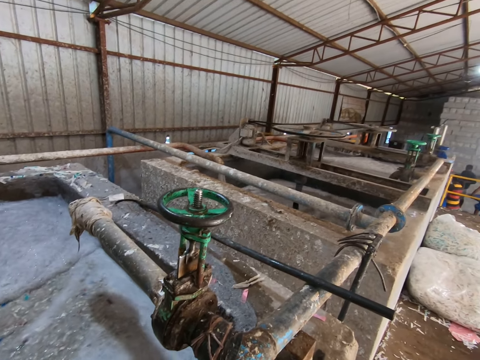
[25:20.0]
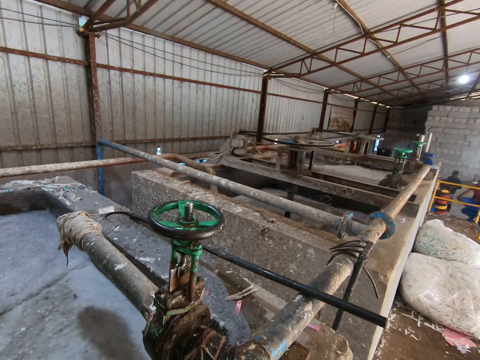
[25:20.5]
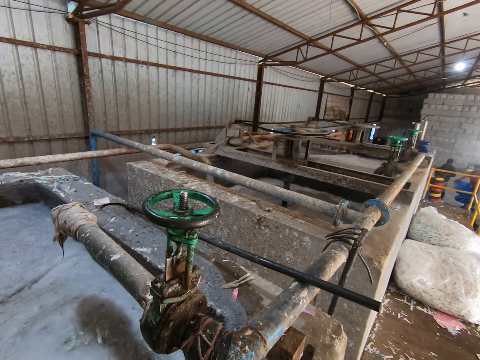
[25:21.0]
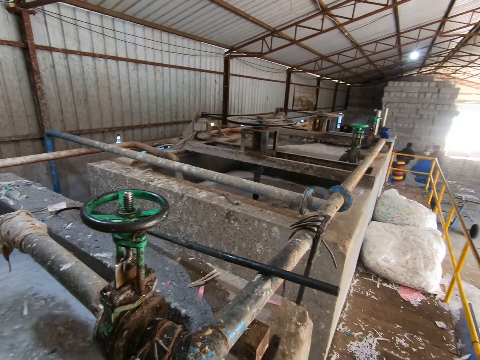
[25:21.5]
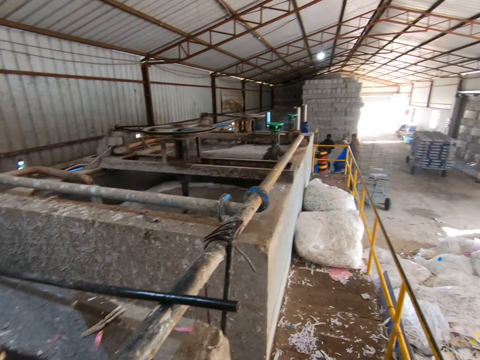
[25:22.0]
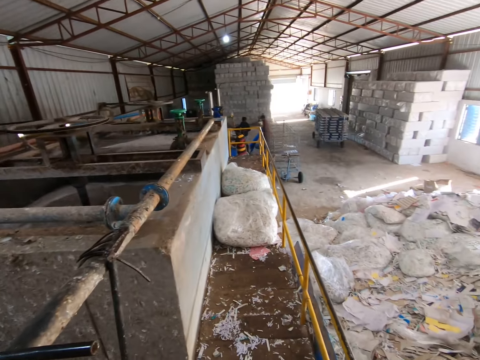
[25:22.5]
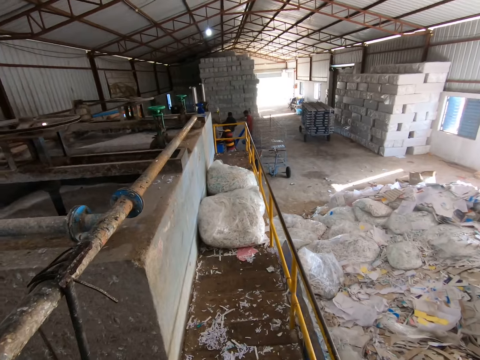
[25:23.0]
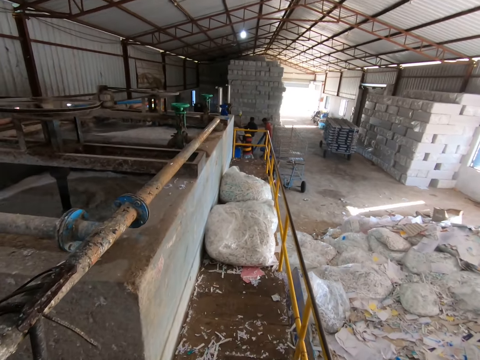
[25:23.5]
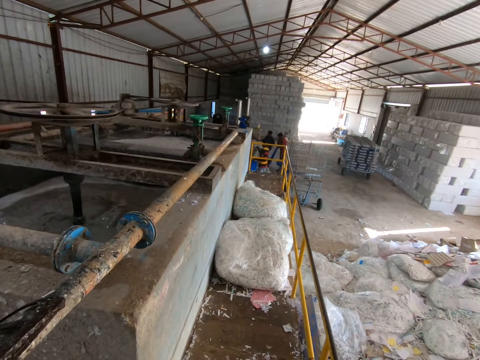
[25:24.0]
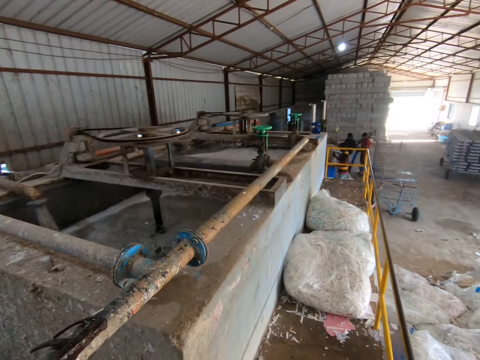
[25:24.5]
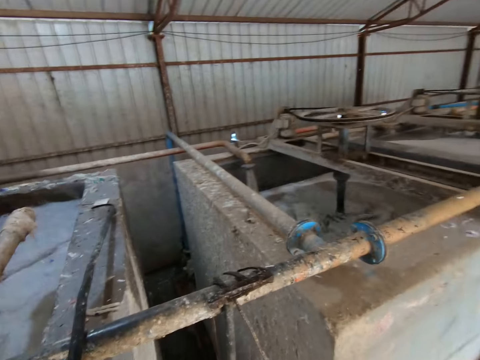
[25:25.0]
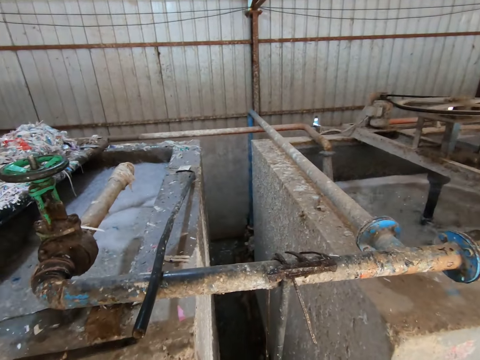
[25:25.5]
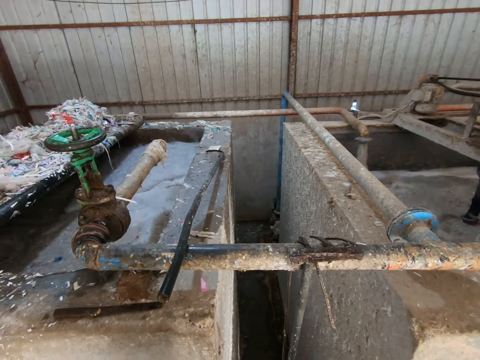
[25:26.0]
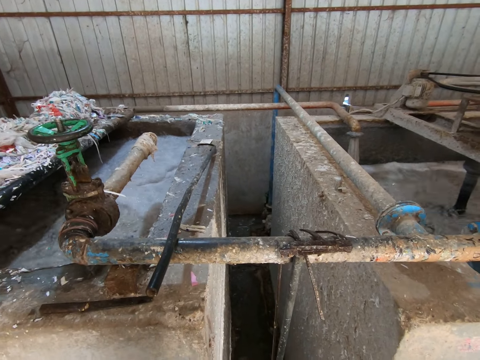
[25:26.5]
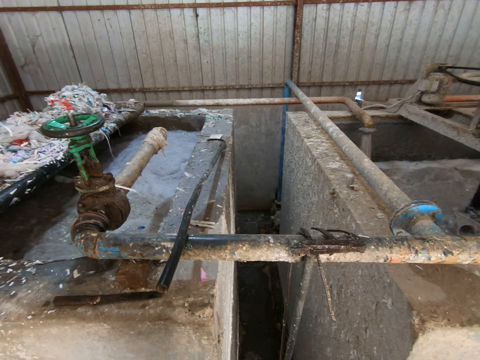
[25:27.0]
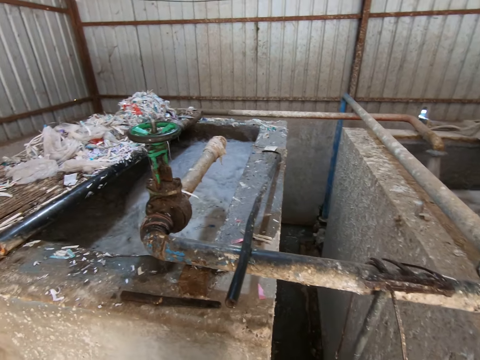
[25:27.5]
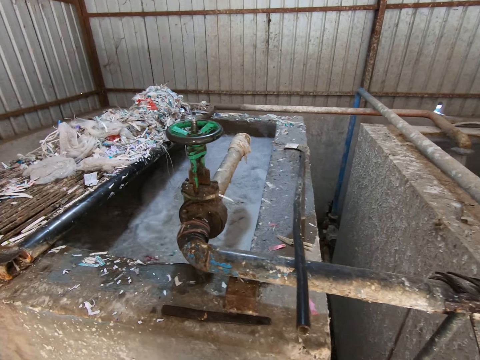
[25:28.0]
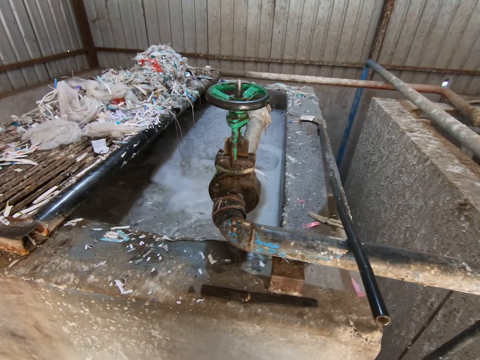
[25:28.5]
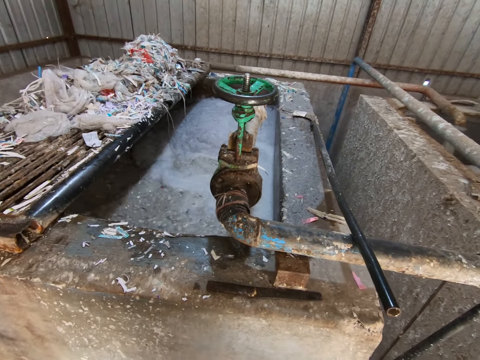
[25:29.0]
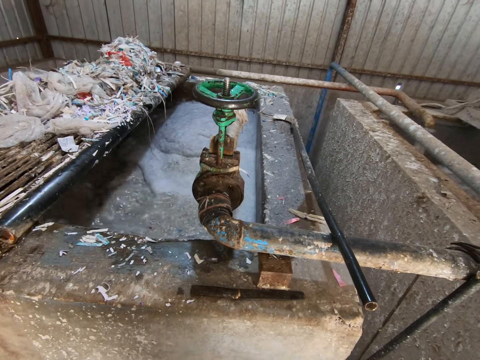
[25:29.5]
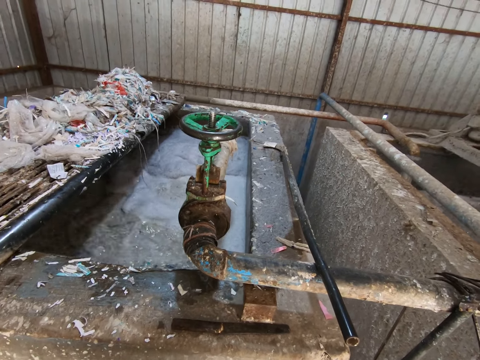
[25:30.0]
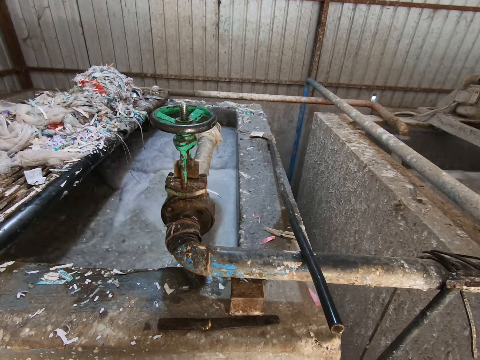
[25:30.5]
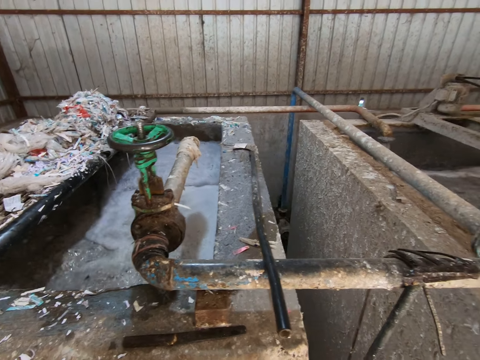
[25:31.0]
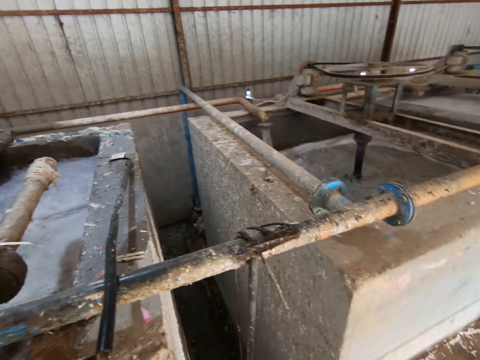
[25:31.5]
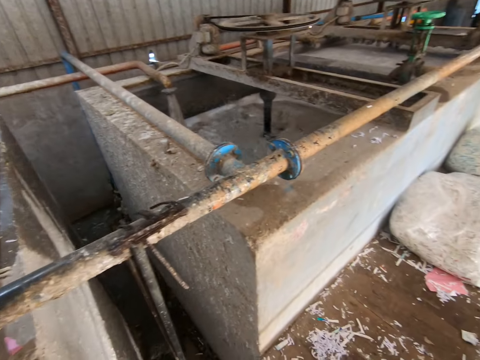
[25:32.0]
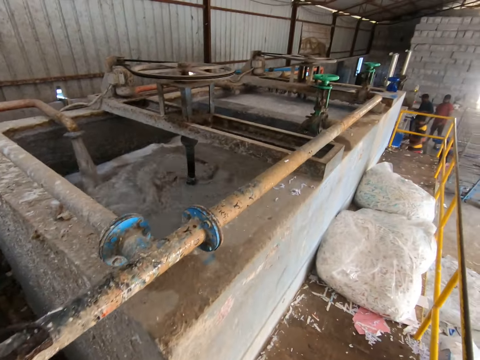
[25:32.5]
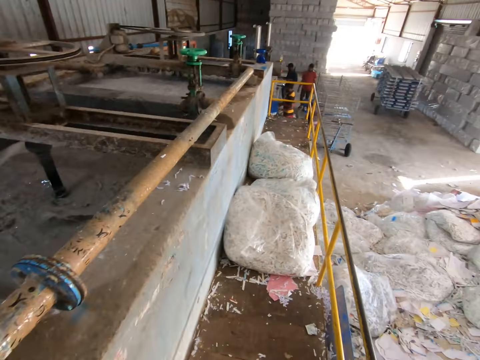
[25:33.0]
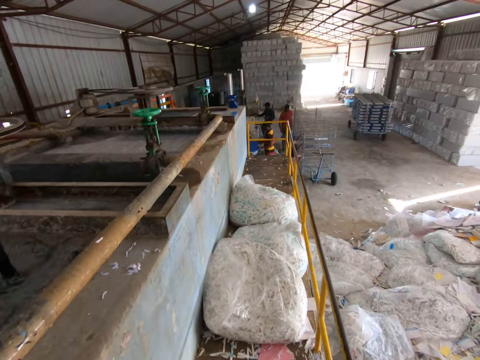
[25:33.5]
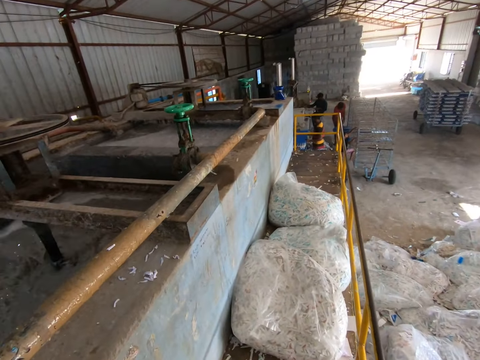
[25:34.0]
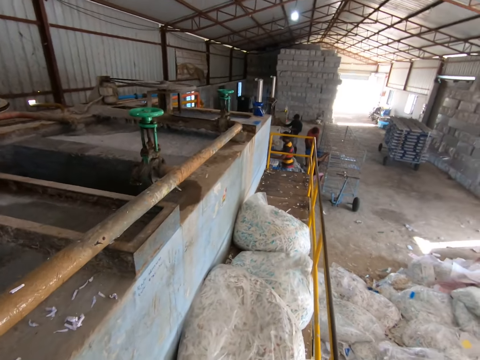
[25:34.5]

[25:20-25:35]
A man carries a plastic sheet from the rack conveyor with both hands.

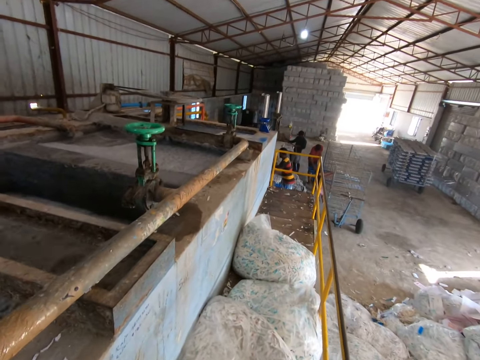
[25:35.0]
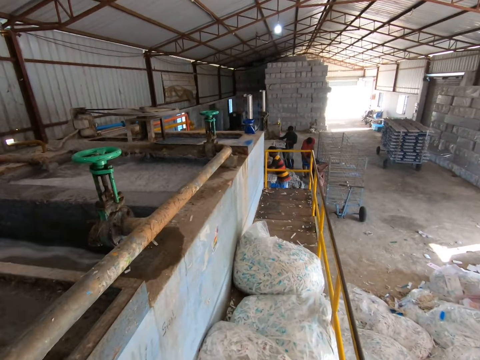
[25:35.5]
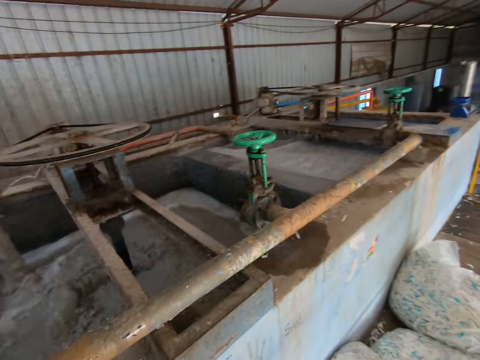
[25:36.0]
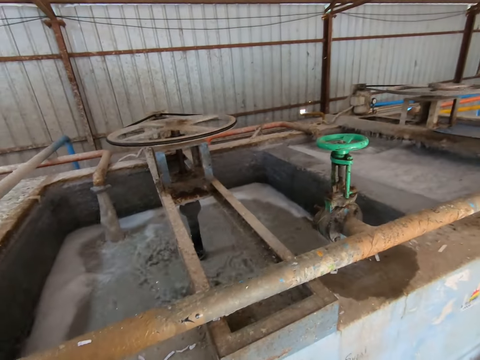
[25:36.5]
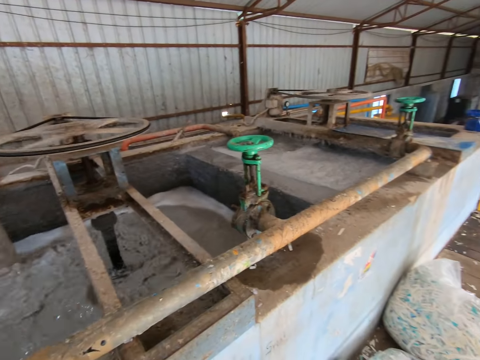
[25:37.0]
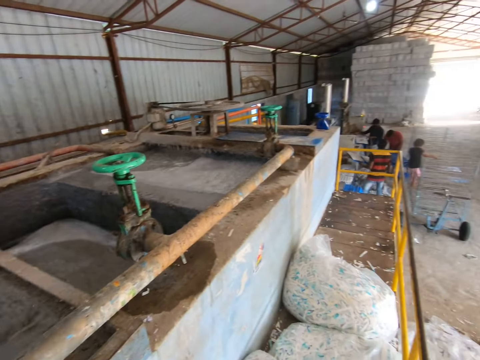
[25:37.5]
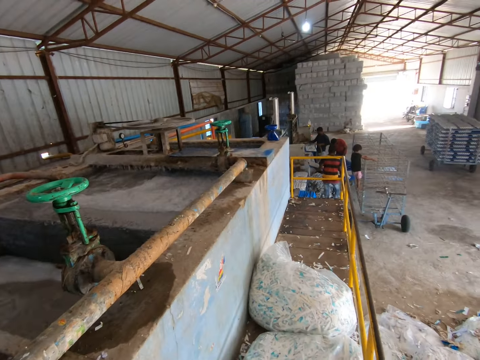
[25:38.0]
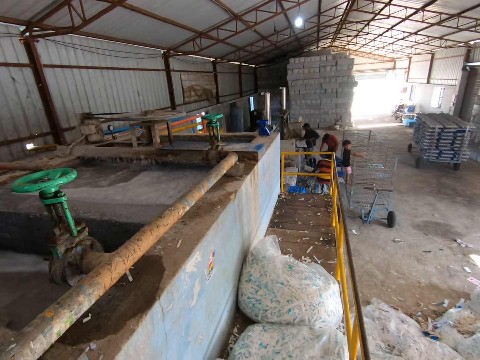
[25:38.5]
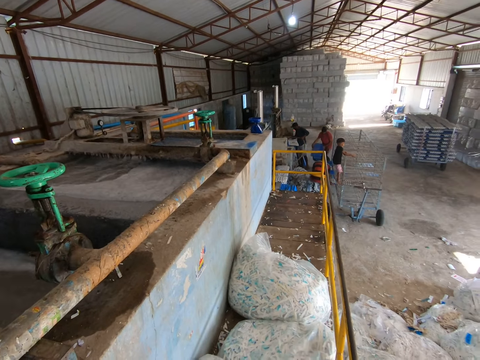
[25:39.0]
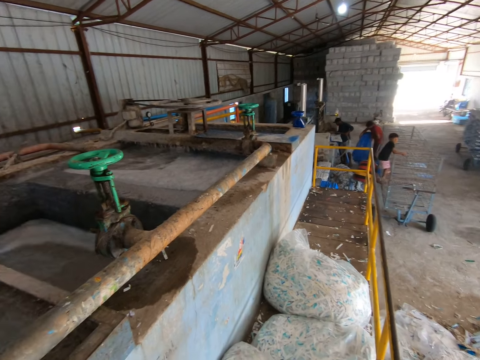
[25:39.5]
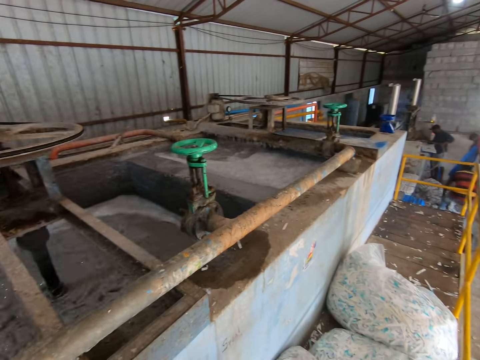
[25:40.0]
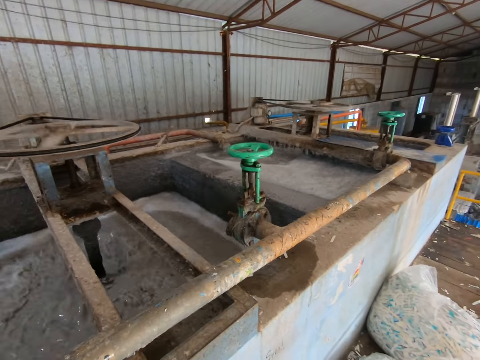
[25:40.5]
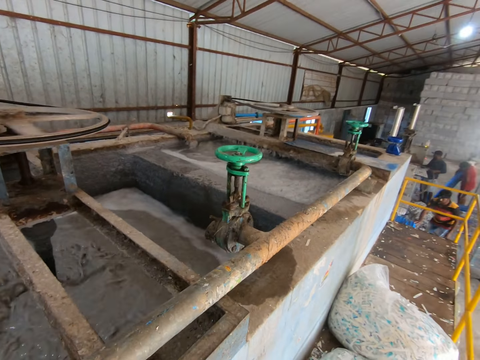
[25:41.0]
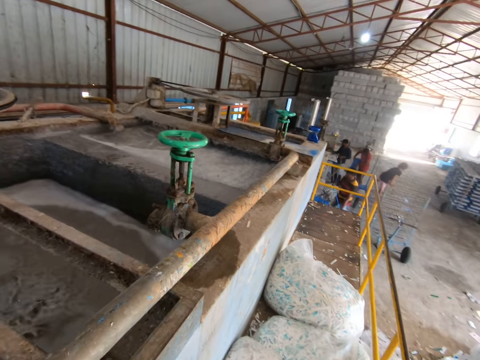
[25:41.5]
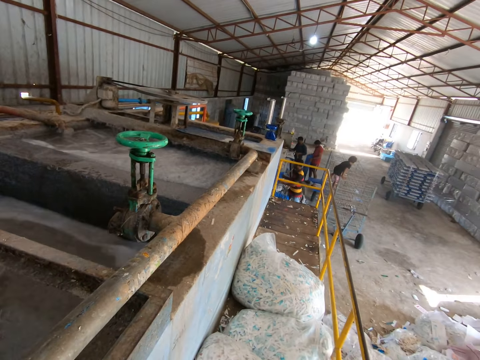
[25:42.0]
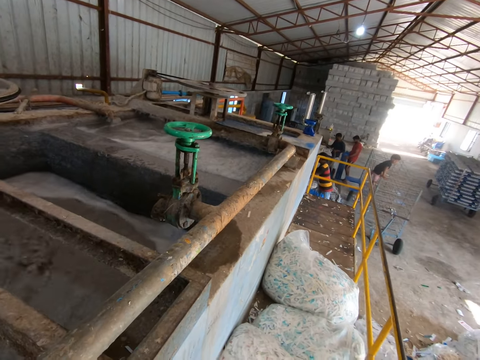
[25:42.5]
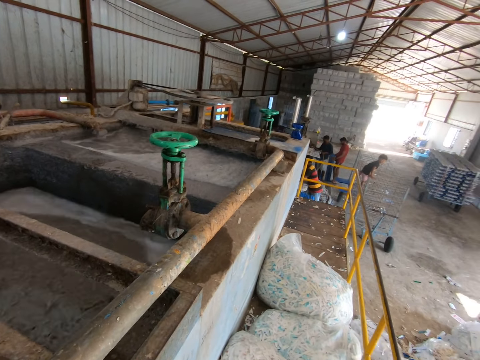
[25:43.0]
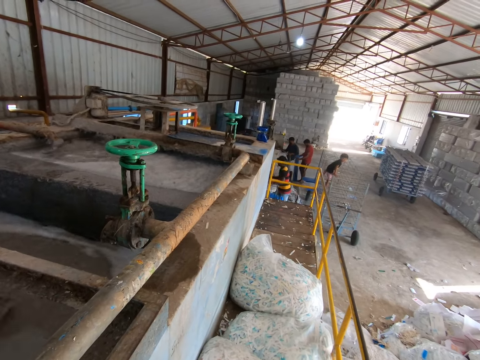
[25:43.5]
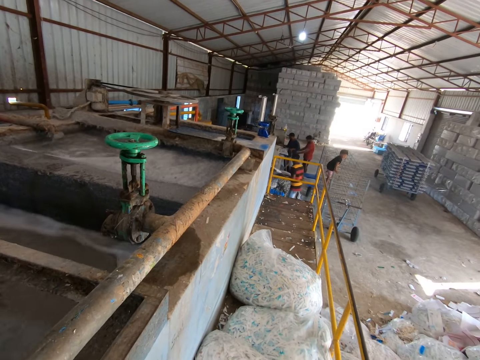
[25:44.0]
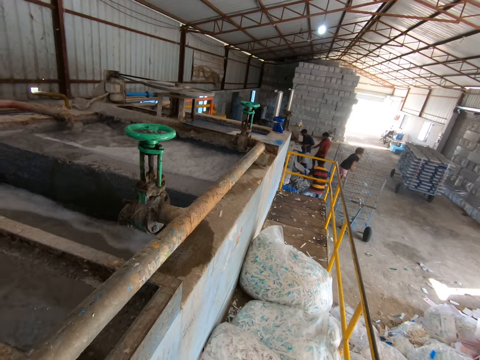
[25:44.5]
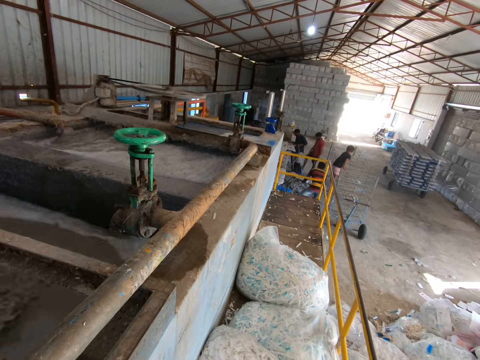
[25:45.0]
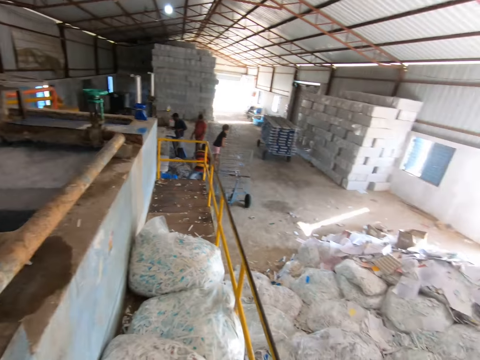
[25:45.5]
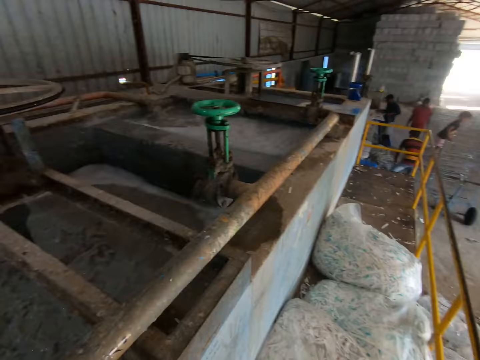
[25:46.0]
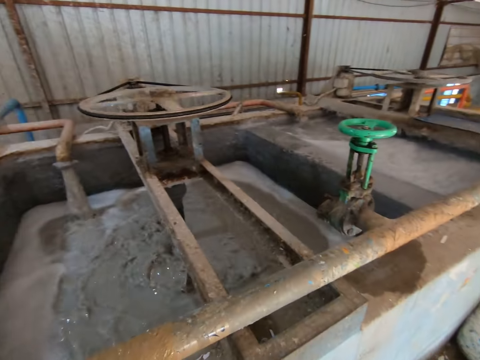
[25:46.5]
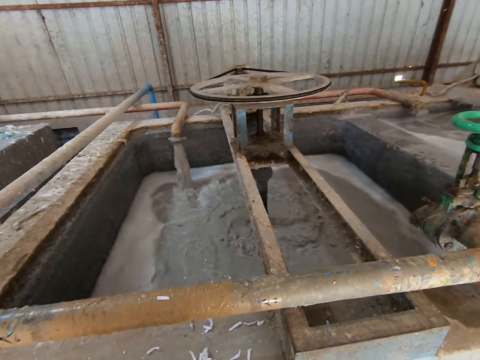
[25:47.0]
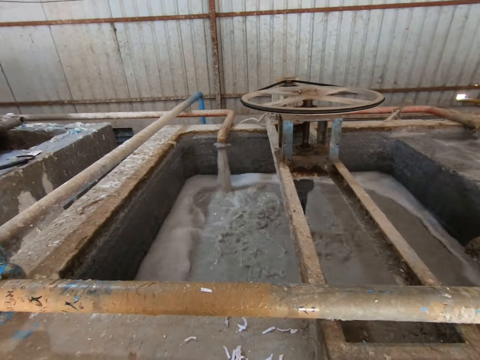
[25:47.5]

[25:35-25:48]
The man drops a plastic sheet of egg crates on the rack conveyor with both hands. The man takes a plastic sheet from the stack of plastic sheets on the floor with both hands. The man puts the plastic sheet into the egg crate-making machine with both hands. The man takes egg crates from the egg crate-making machine with the plastic sheet in both hands. The man drops the plastic sheet of egg crates on the rack conveyor with both hands.
